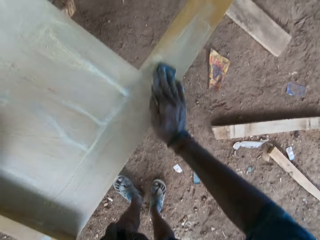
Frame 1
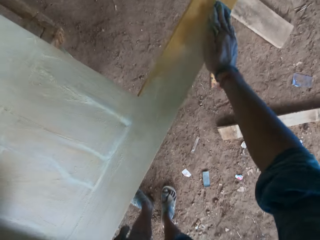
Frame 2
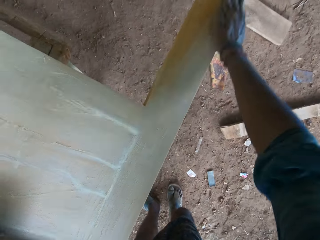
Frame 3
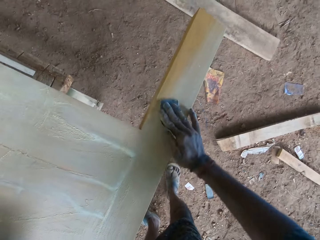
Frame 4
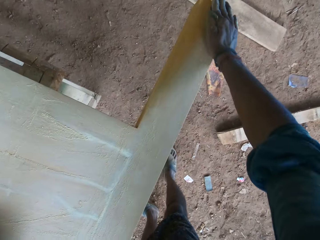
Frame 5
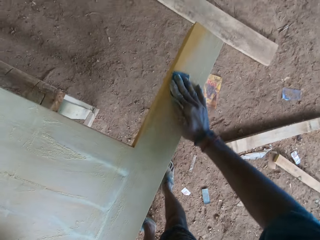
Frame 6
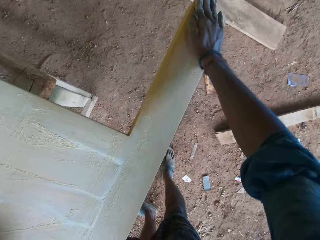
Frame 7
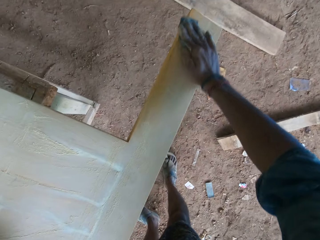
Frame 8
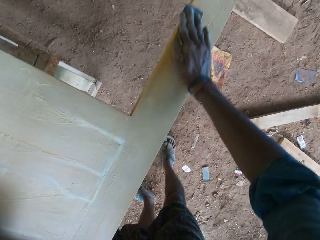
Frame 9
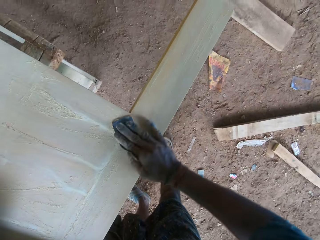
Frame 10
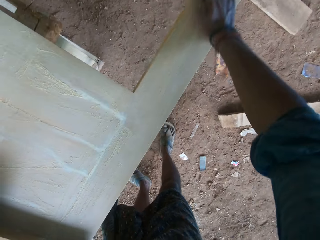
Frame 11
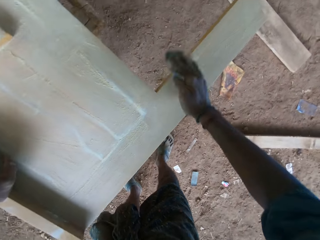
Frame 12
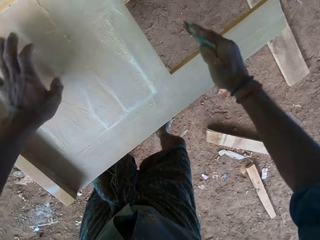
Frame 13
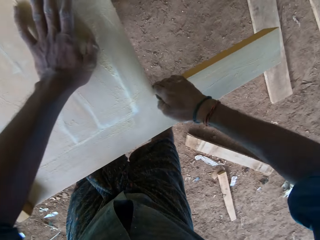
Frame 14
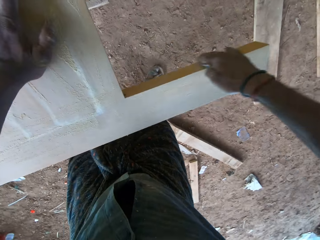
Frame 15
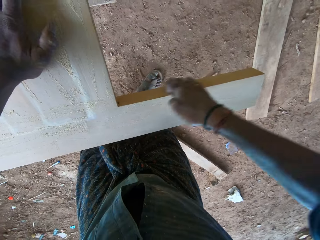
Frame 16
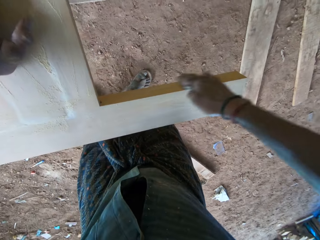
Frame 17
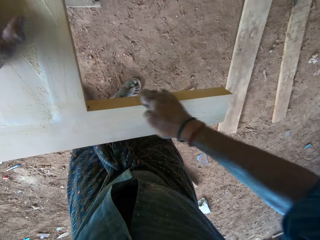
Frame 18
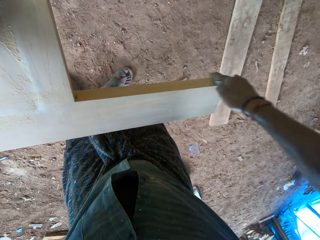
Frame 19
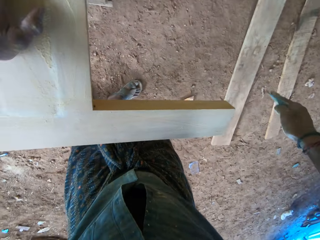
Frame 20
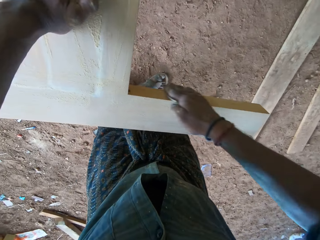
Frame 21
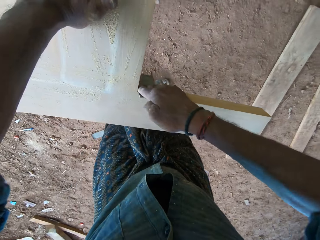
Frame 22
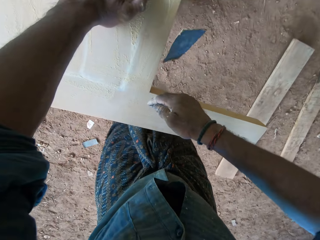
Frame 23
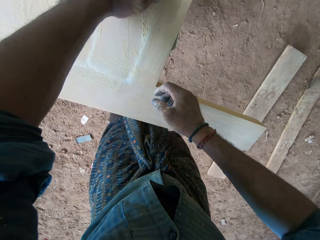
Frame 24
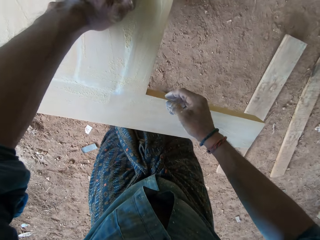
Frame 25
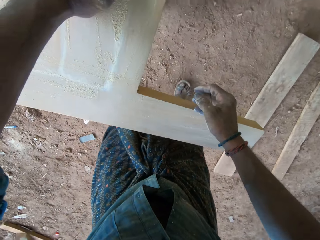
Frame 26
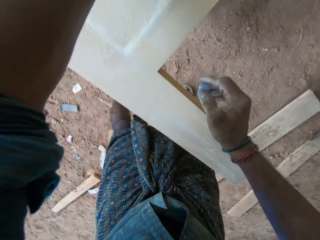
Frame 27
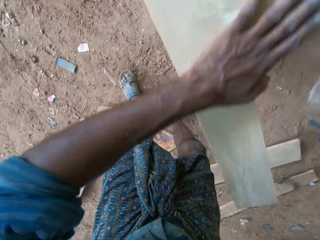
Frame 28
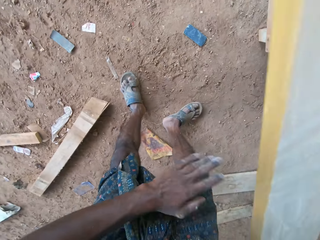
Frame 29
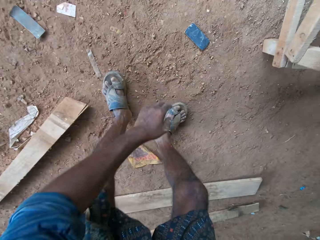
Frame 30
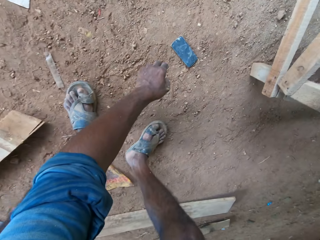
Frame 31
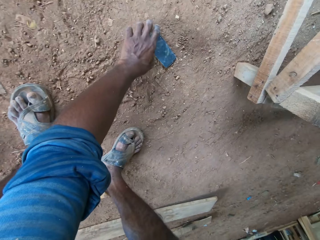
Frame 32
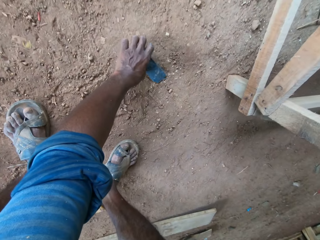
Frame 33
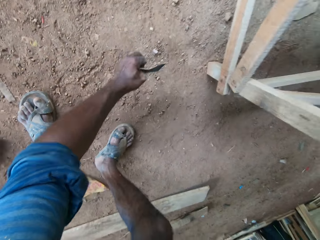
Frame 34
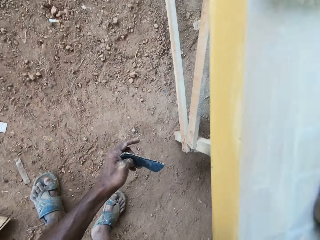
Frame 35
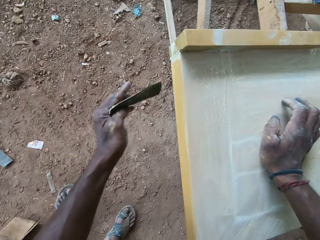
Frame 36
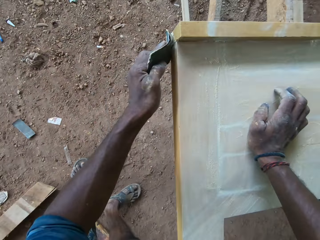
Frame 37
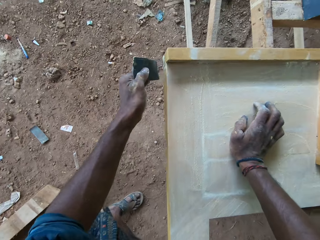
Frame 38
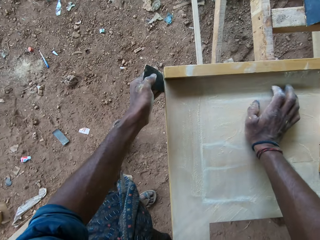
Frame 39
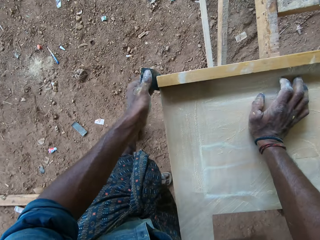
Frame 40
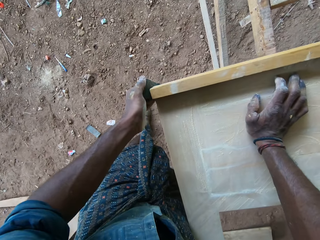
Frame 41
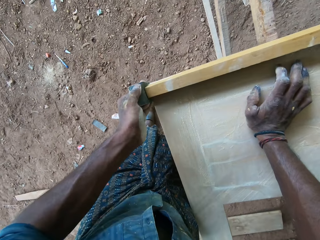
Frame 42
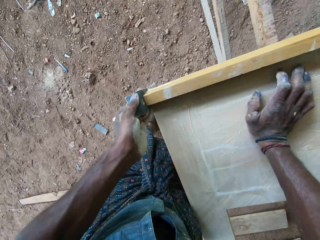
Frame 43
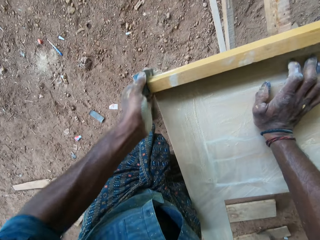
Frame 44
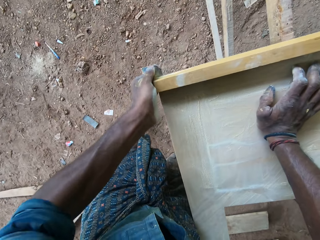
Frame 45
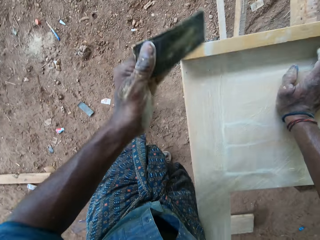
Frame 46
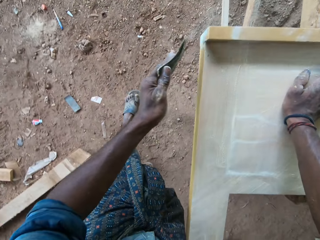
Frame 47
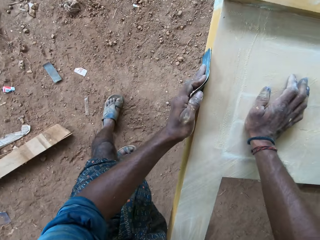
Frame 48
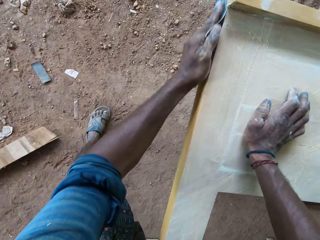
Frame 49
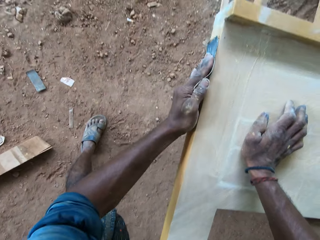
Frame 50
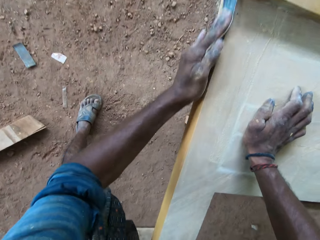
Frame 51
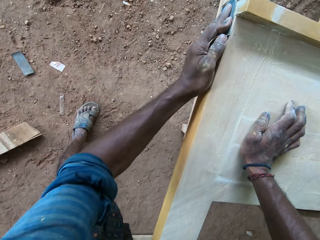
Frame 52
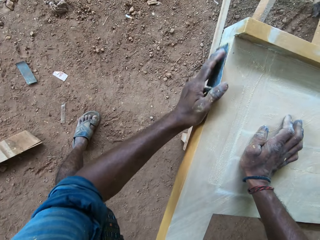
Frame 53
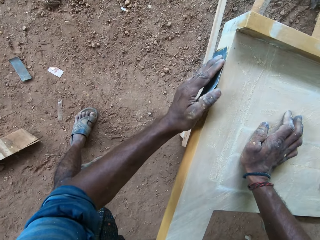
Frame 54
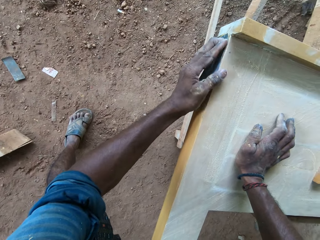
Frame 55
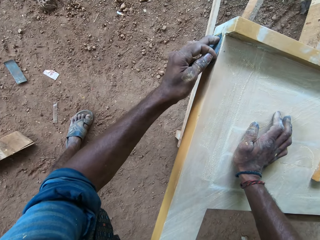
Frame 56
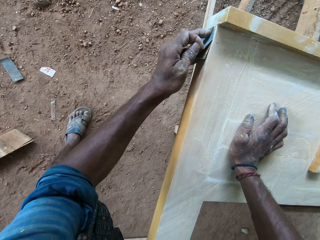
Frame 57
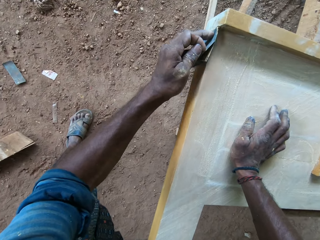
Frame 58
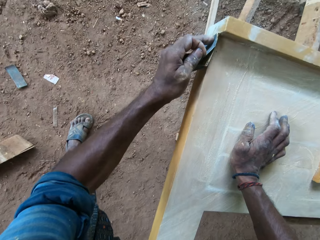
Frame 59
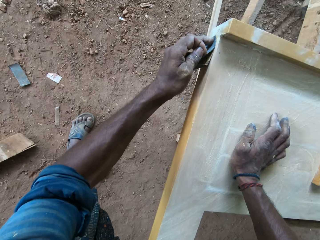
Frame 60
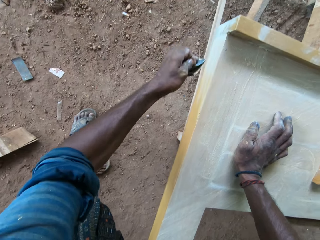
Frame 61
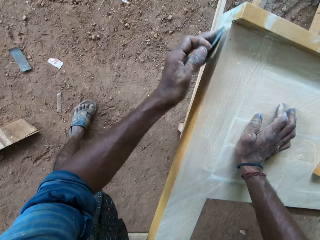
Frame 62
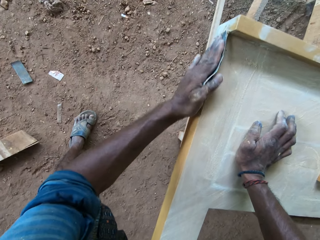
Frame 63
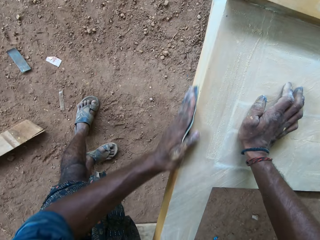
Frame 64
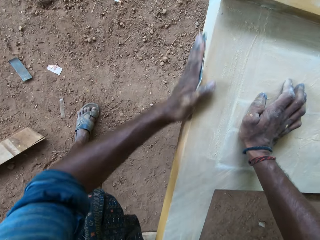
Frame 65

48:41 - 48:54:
The camera wearer drops the sandpaper on the ground with his right hand. He picks up the sandpaper from the ground with his left hand. He smoothens the wooden frame on the workbench with the sandpaper in his left hand.

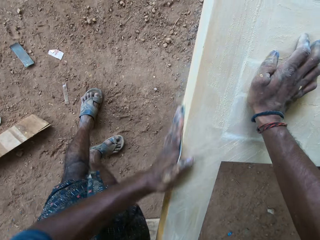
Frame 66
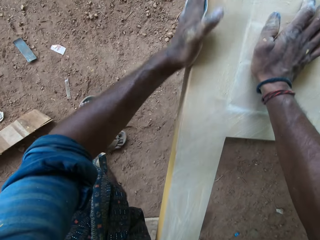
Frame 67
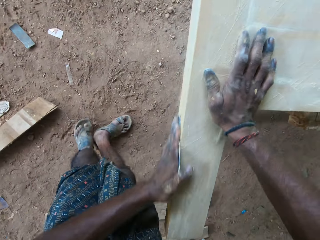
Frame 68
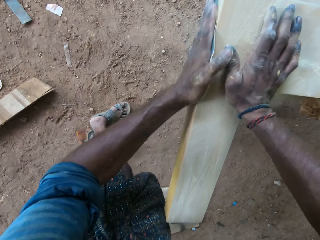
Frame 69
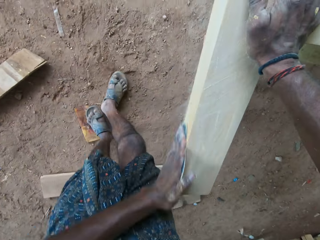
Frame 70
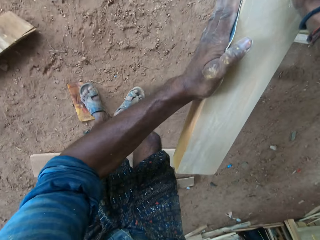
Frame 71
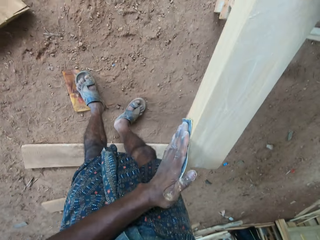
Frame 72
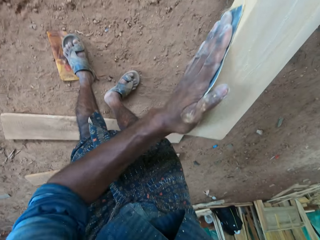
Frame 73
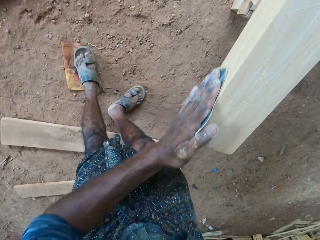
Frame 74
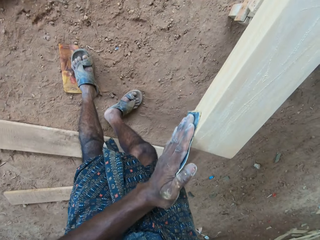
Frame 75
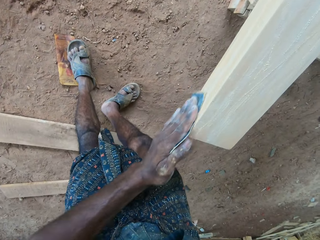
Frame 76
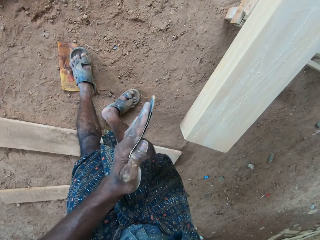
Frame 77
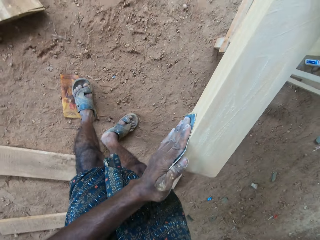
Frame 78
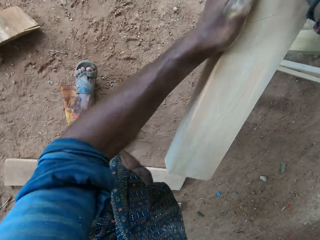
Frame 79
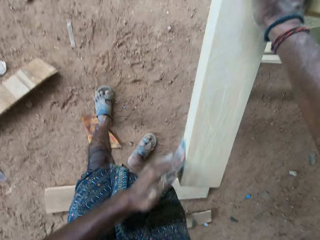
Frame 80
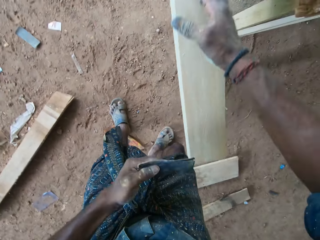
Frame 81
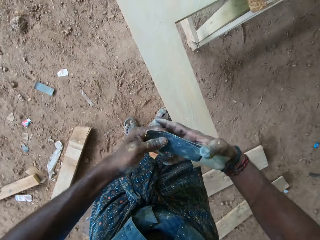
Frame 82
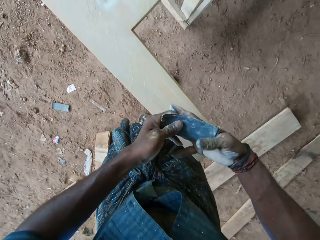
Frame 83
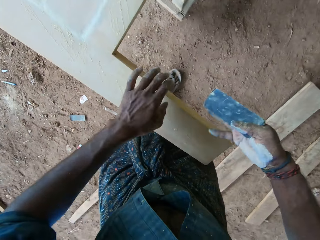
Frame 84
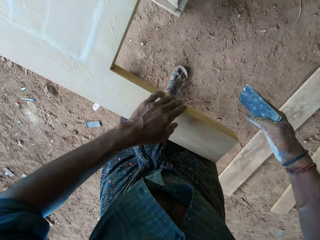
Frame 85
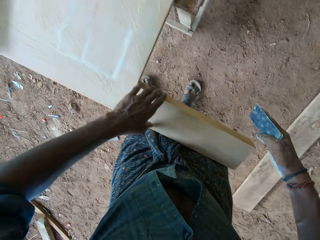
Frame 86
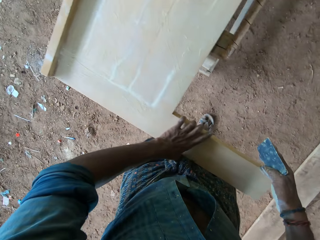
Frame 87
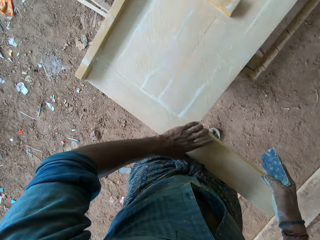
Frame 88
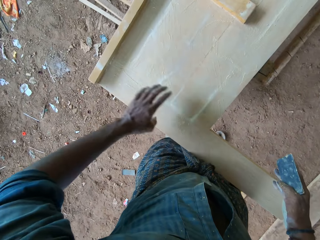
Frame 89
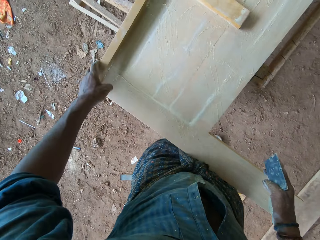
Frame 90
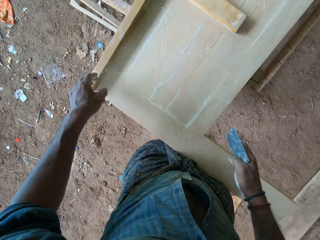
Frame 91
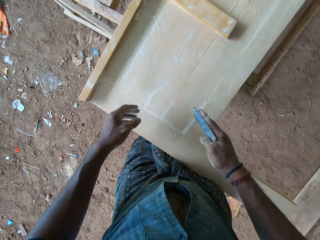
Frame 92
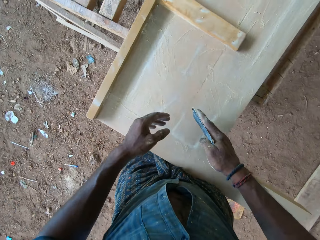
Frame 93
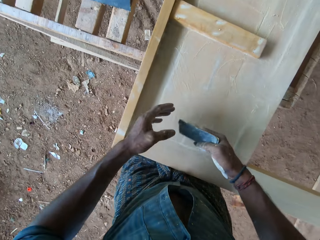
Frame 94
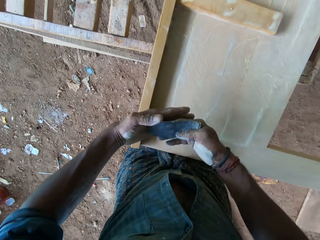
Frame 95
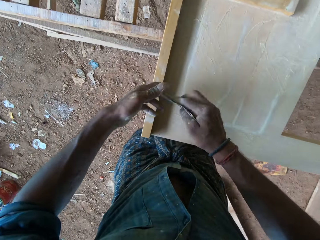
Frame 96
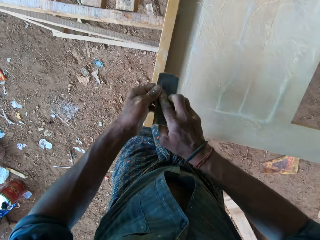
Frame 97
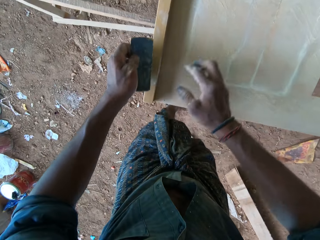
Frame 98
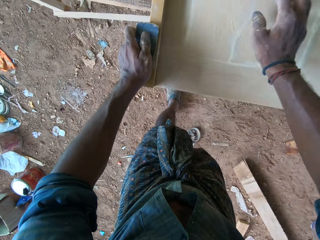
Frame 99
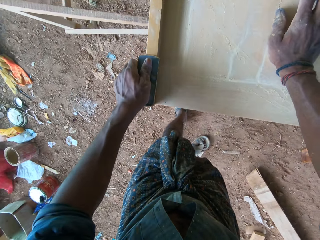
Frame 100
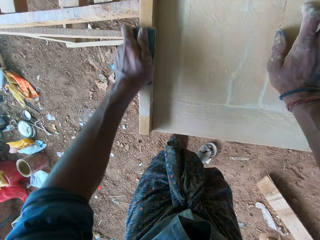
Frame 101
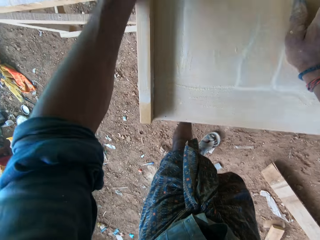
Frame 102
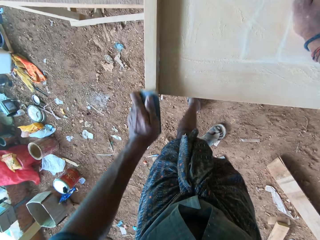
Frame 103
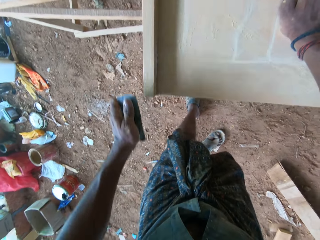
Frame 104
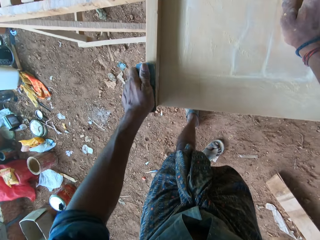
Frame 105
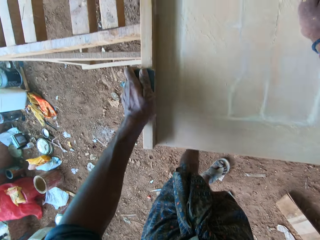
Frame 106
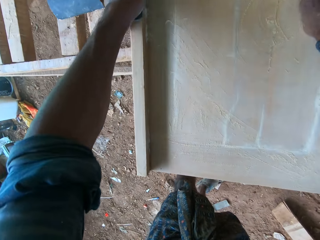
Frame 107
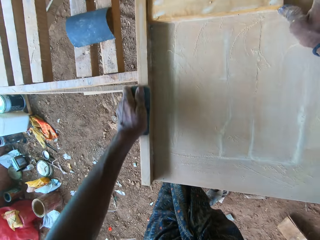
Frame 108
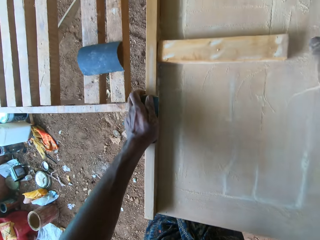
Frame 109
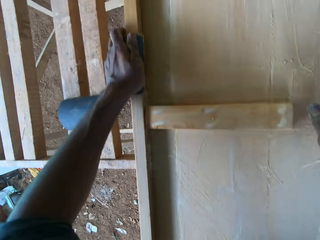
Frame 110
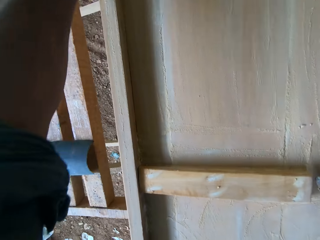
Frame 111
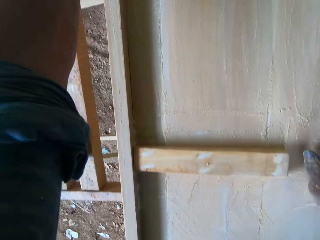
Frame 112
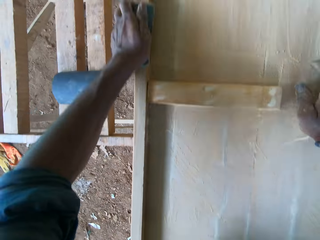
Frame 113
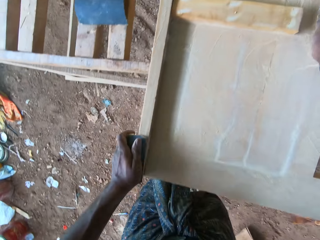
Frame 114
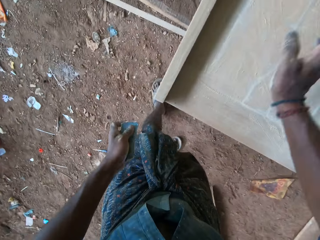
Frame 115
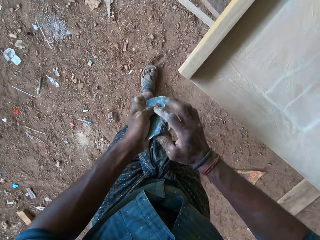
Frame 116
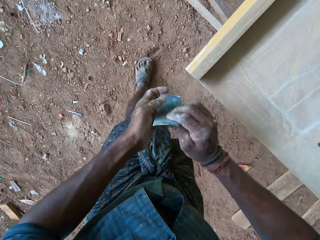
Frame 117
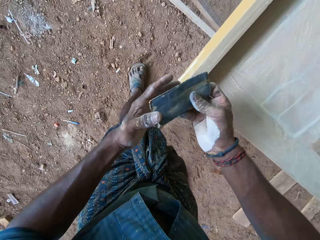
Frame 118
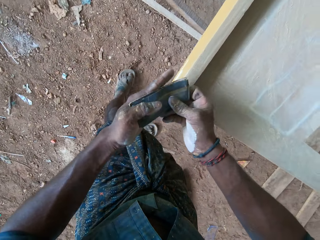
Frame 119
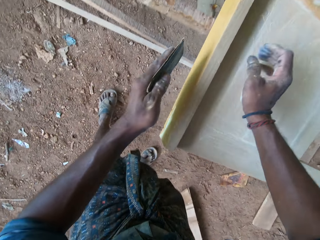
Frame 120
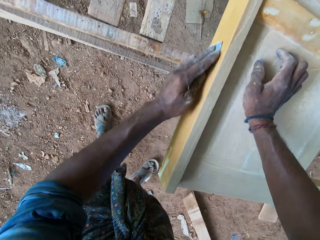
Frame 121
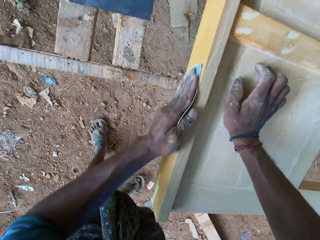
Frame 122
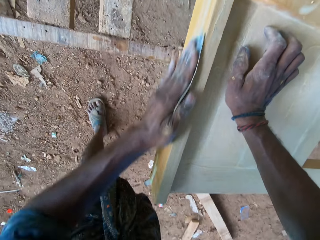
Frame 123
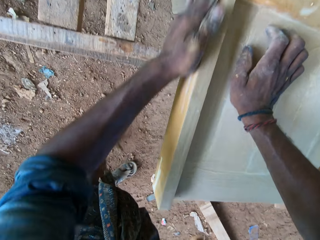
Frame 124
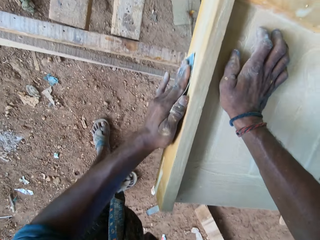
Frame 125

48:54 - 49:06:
The camera wearer passes the sandpaper from his left hand to his right hand. He touches the wooden frame on the workbench with his left hand. He passes the sandpaper from his right hand to his left hand. He smoothens the wooden frame on the workbench with the sandpaper in his left hand. He places his right hand on the wooden frame on the workbench. He passes the sandpaper from his left hand to his right hand. He passes the sandpaper from his right hand to his left hand. He smoothens the wooden frame on the workbench with the sandpaper in his left hand. He places his right hand on the wooden frame on the workbench.
